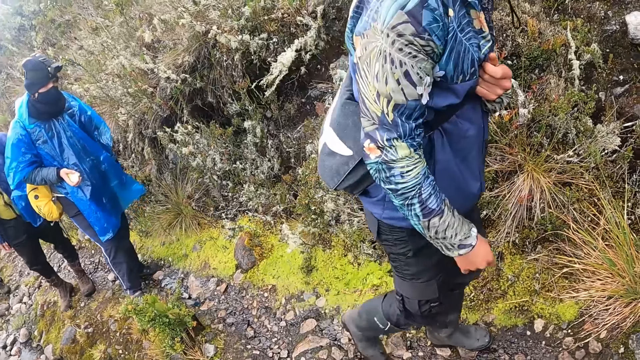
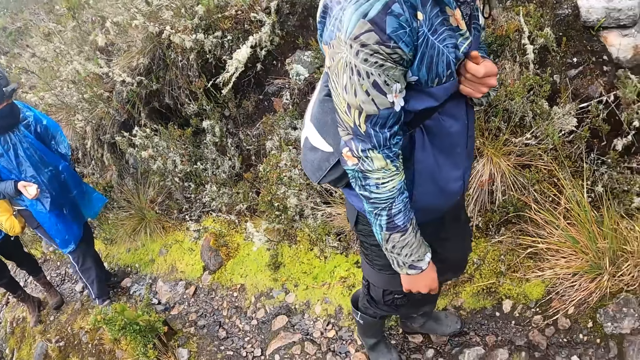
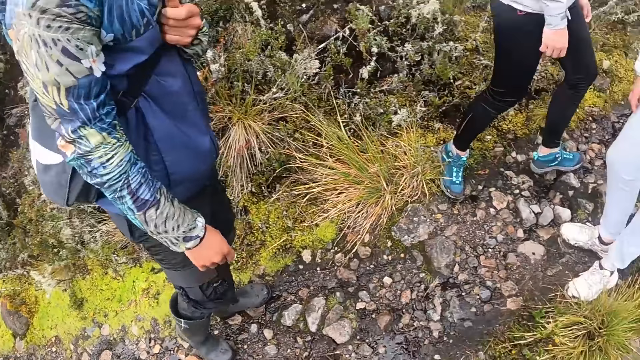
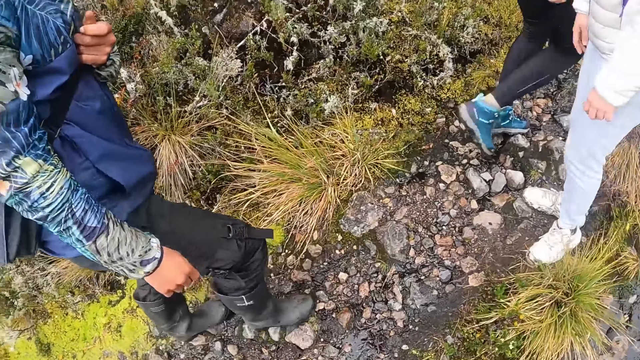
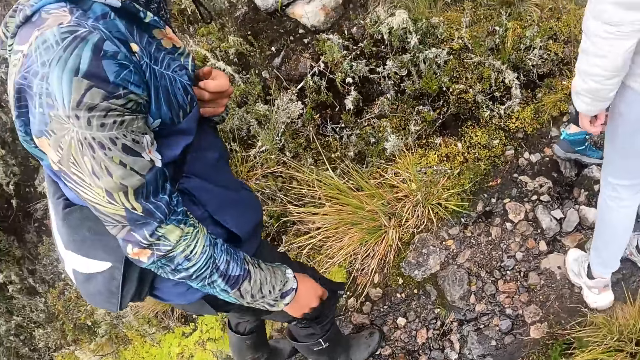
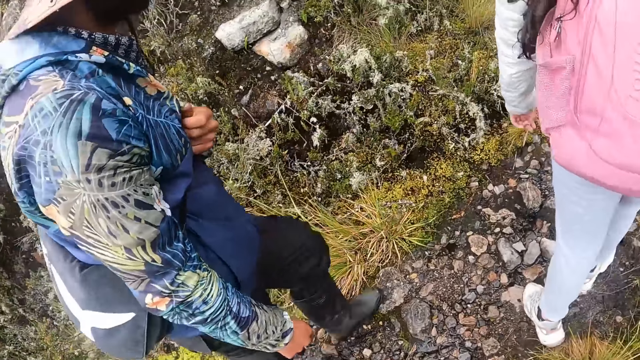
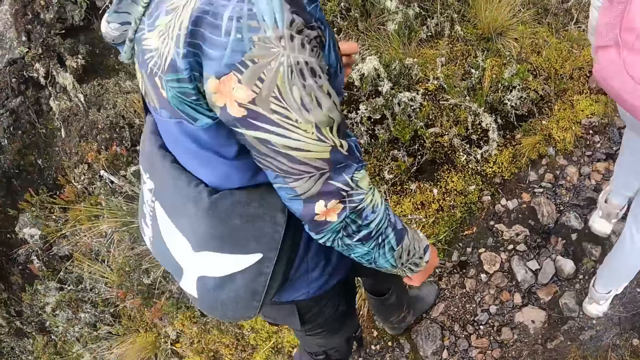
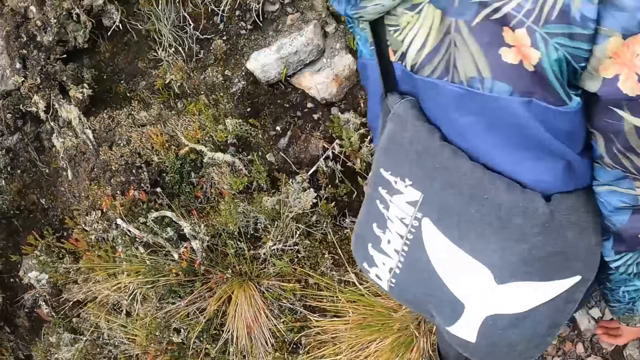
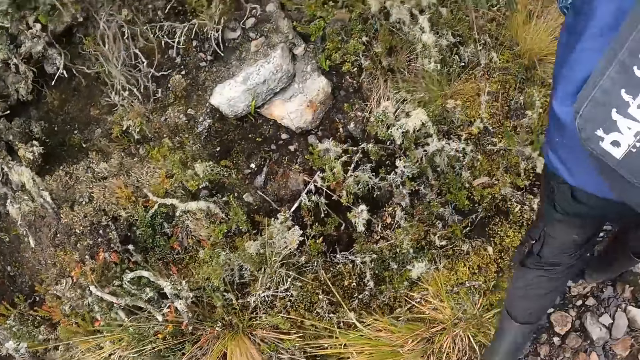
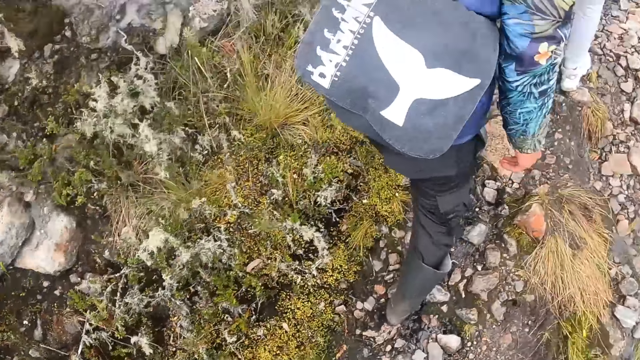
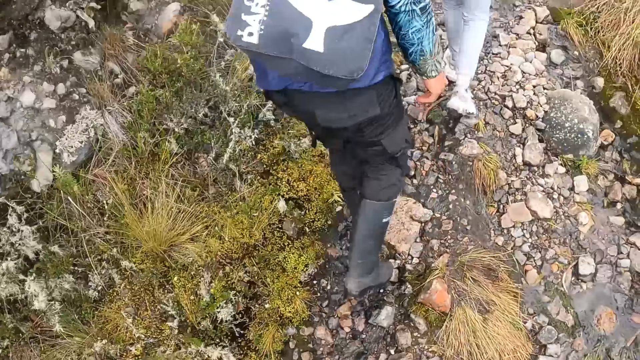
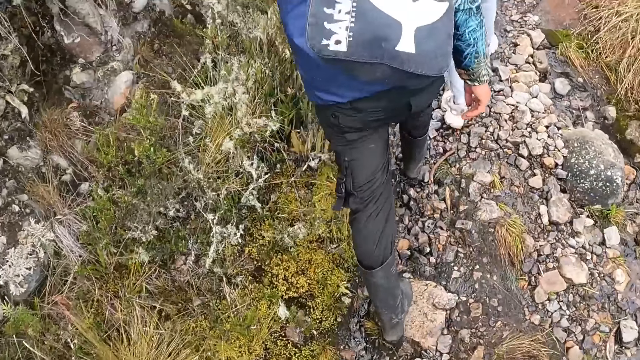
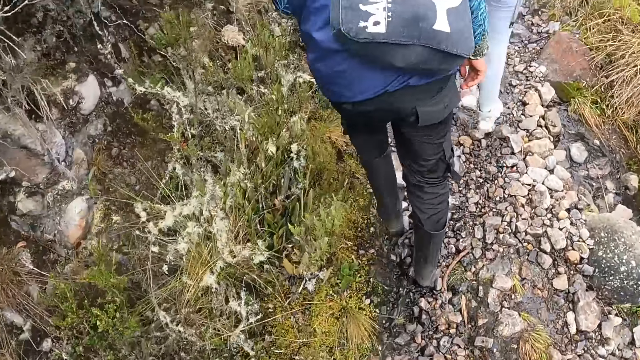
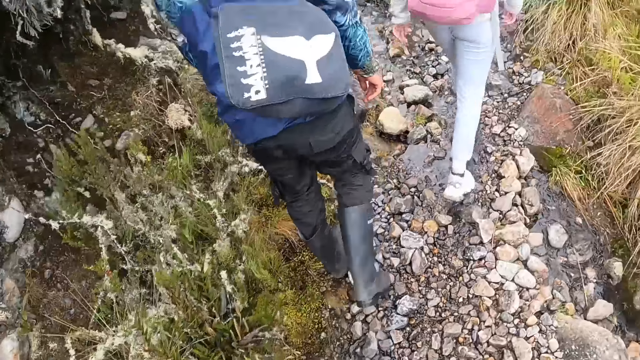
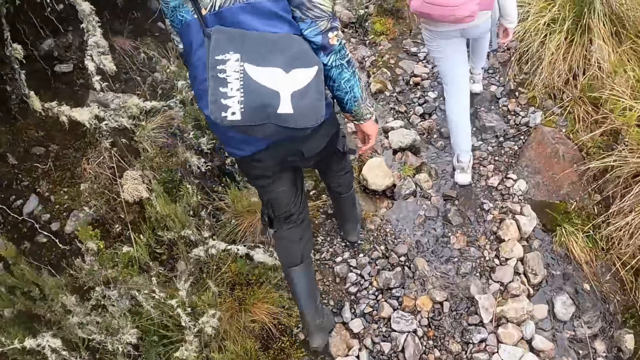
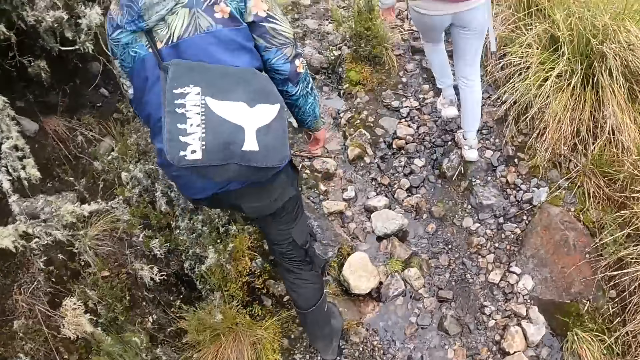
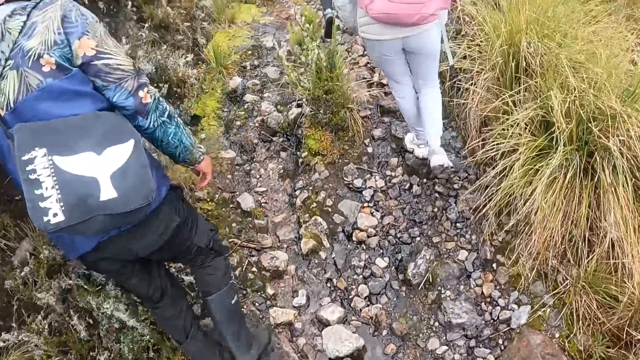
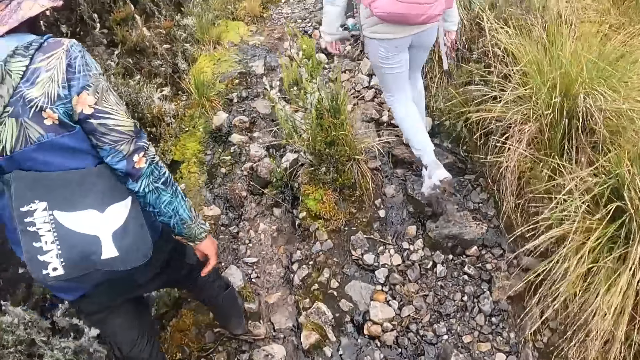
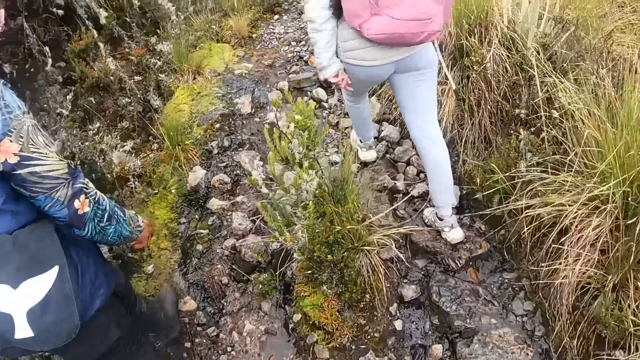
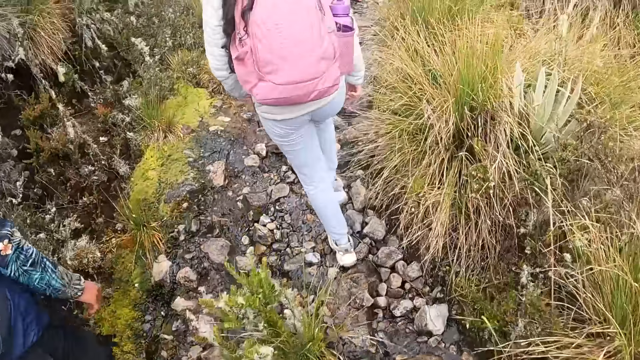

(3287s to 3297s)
The camera wearer looks around. They walk on the road with a group of people.

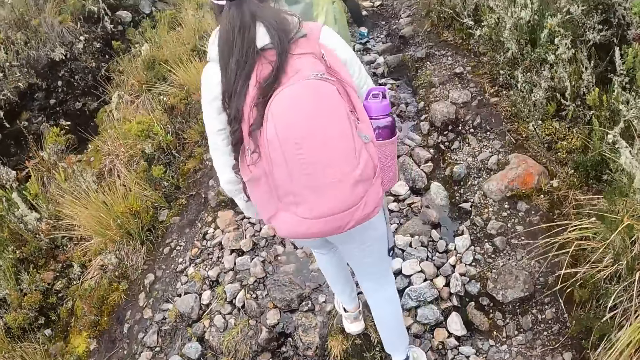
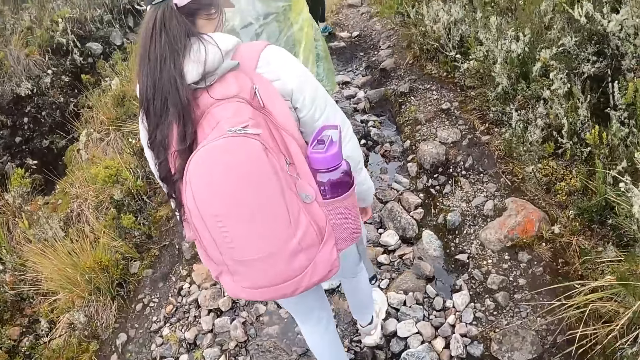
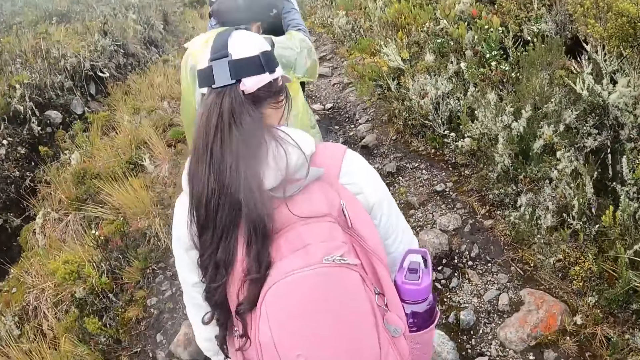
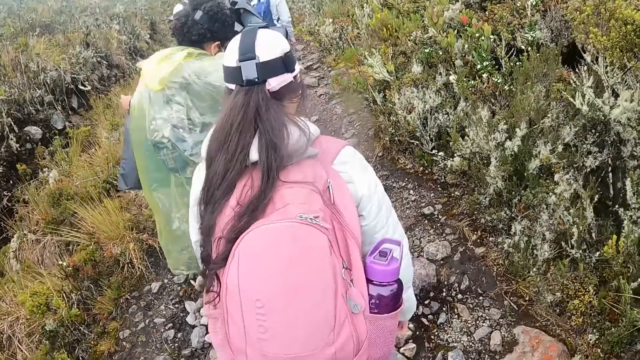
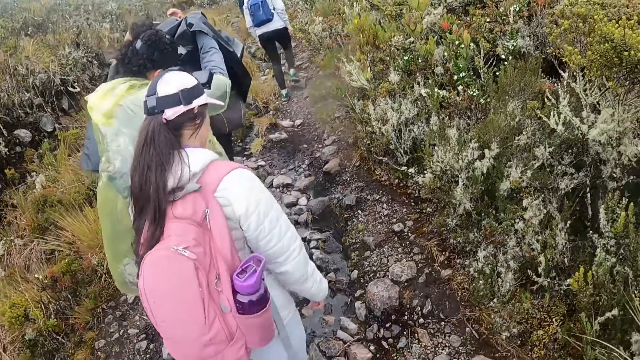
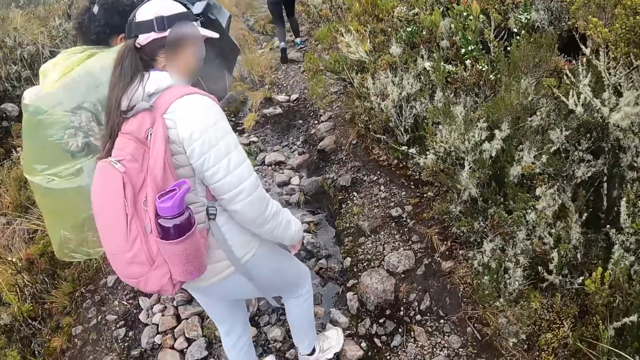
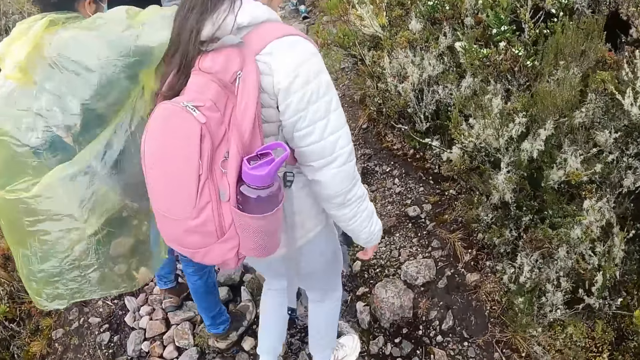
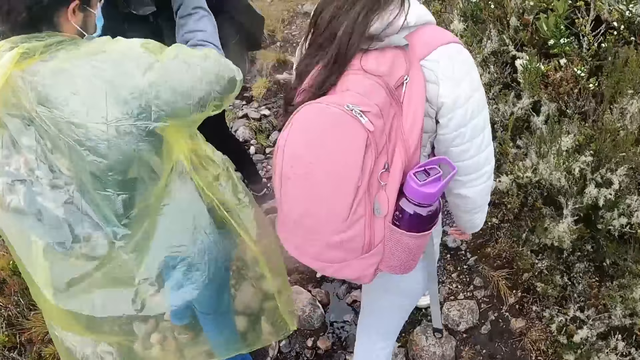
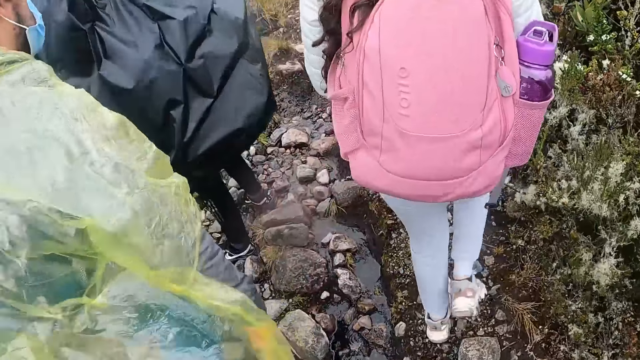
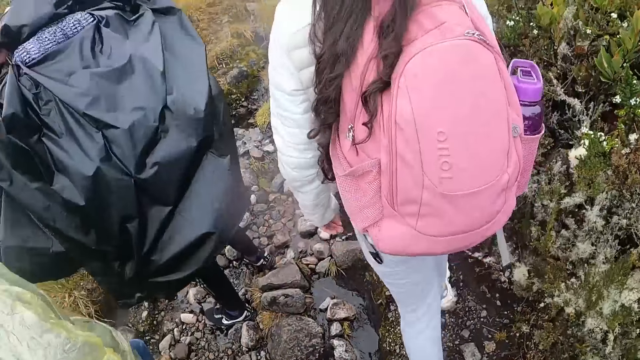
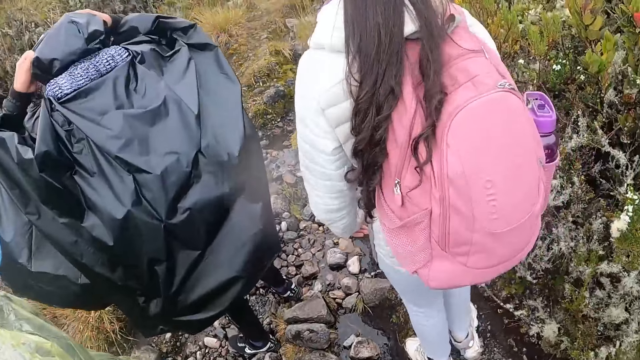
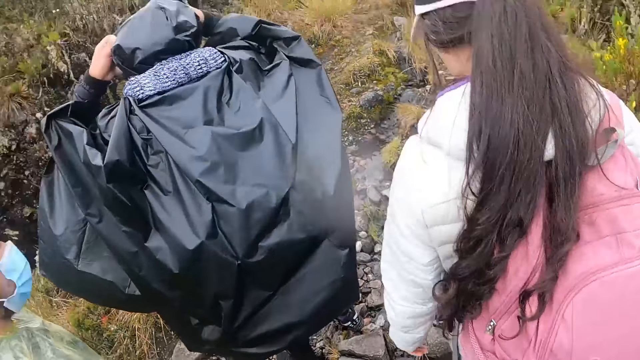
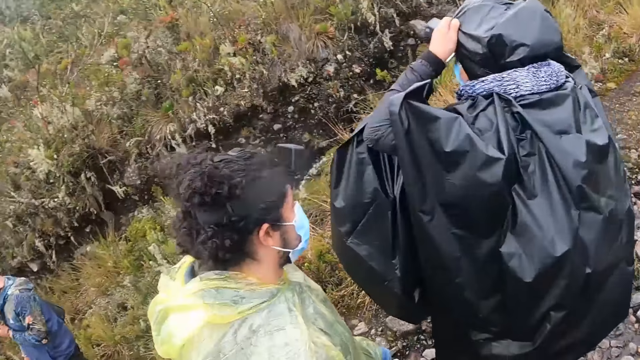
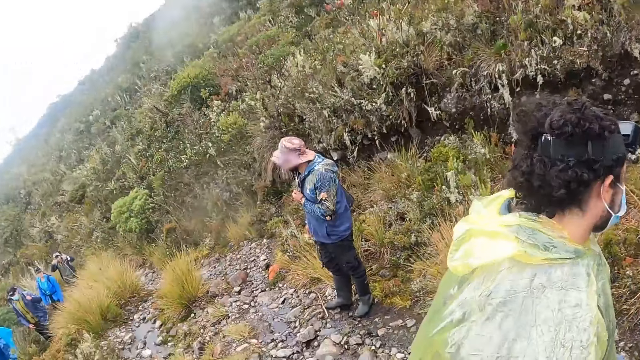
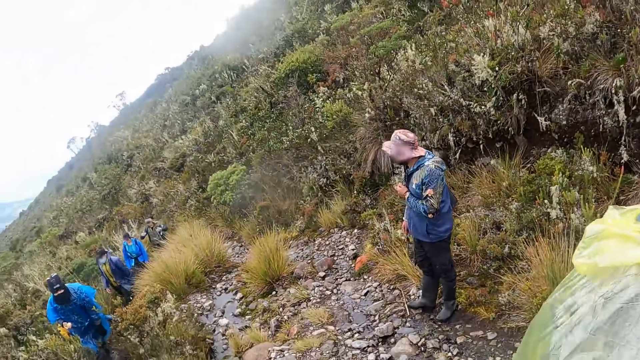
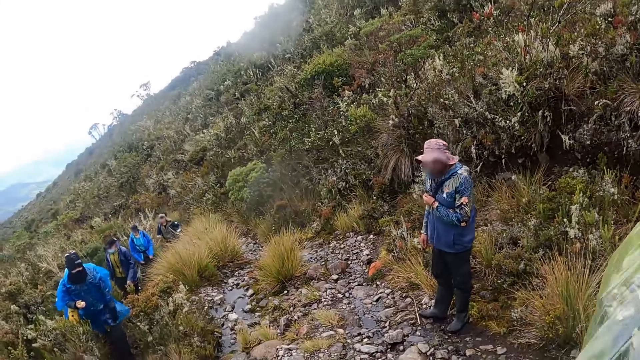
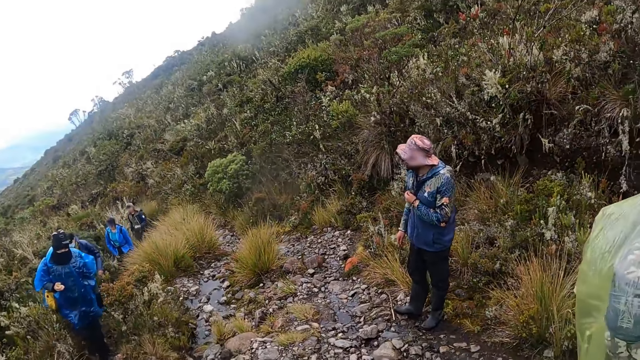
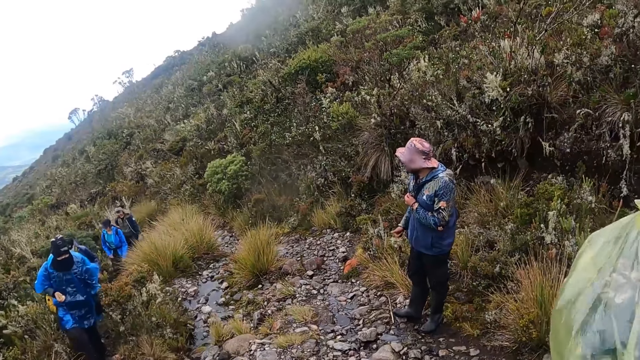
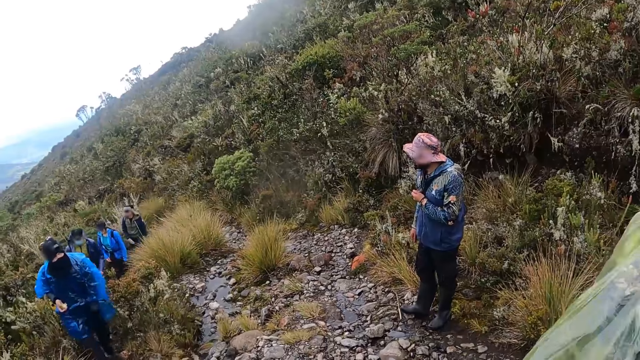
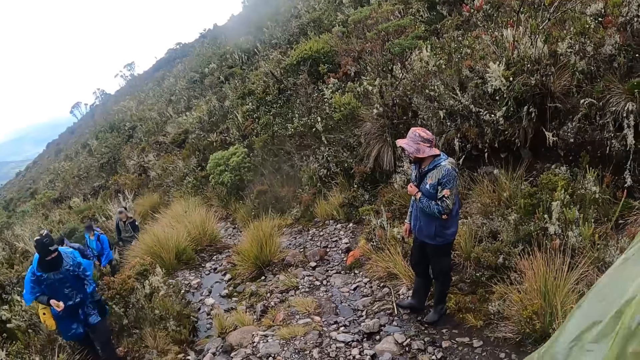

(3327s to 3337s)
The man adjusts another man's clothes with both hands. The other man adjusts his clothes with both hands.
